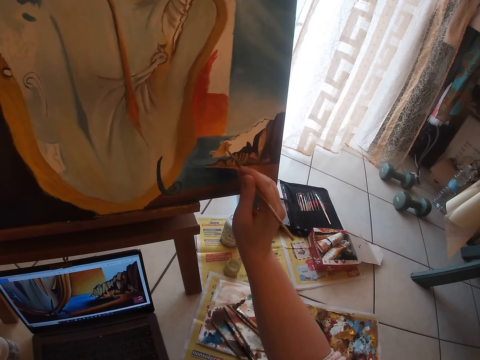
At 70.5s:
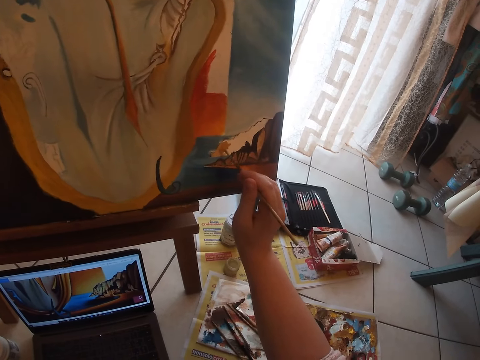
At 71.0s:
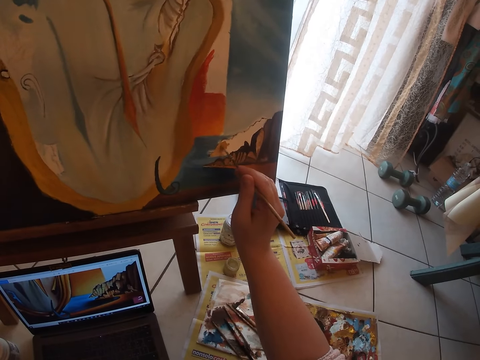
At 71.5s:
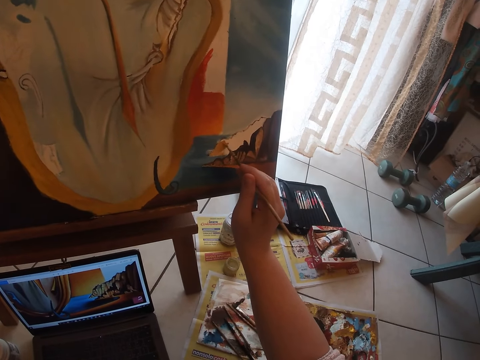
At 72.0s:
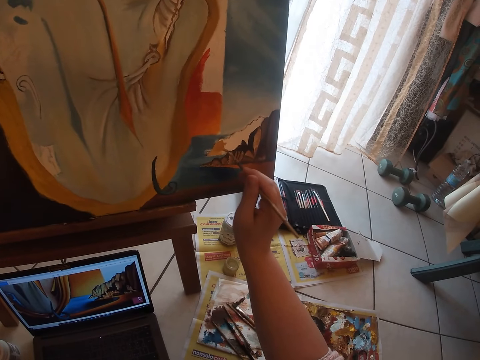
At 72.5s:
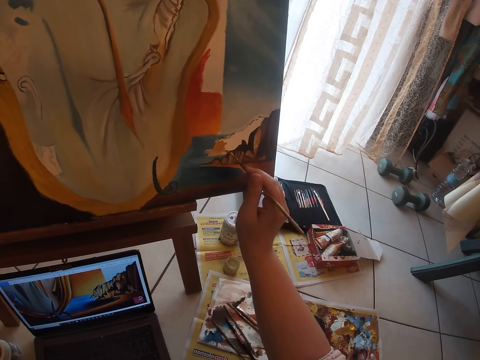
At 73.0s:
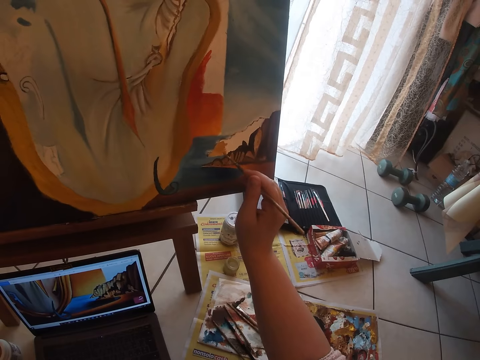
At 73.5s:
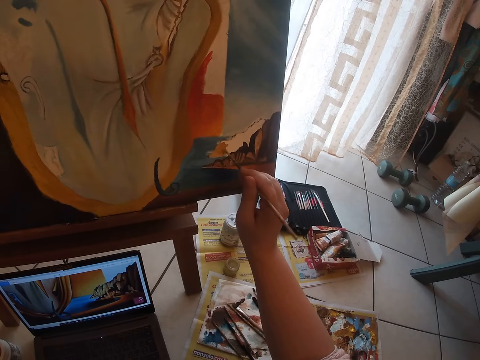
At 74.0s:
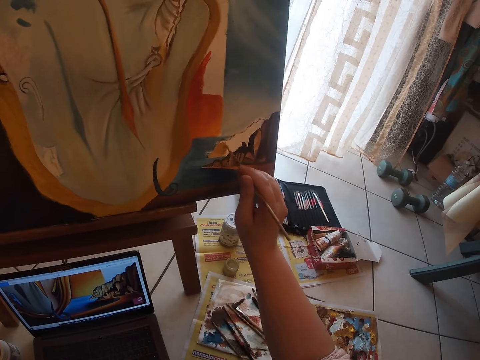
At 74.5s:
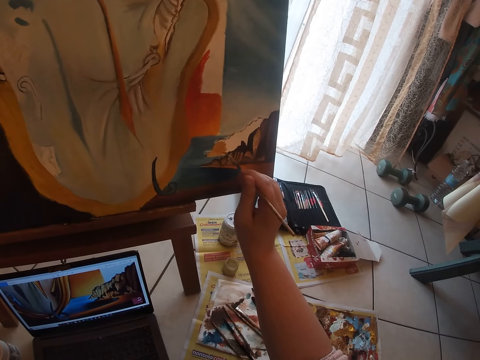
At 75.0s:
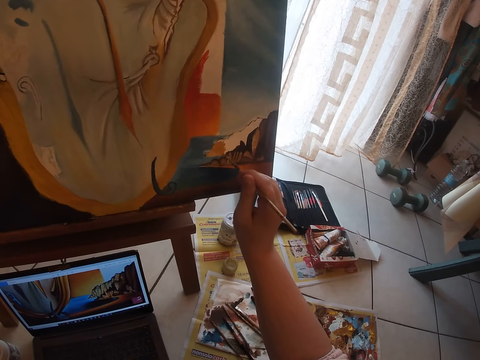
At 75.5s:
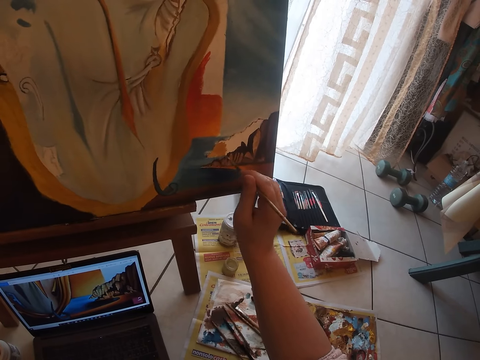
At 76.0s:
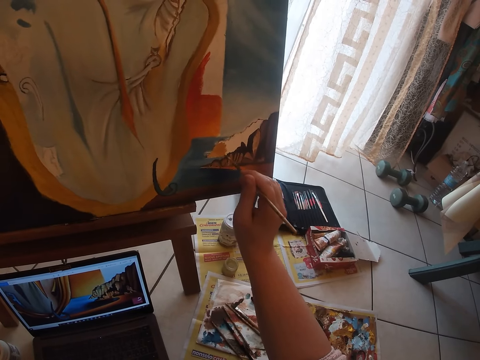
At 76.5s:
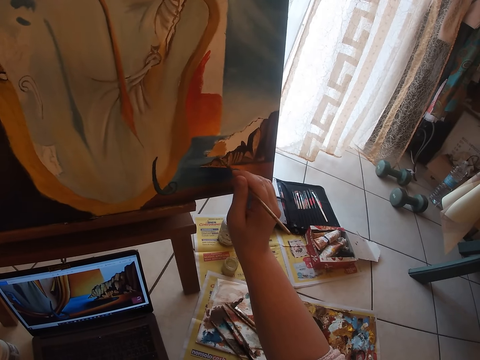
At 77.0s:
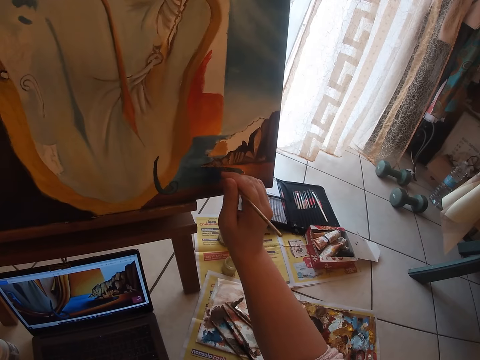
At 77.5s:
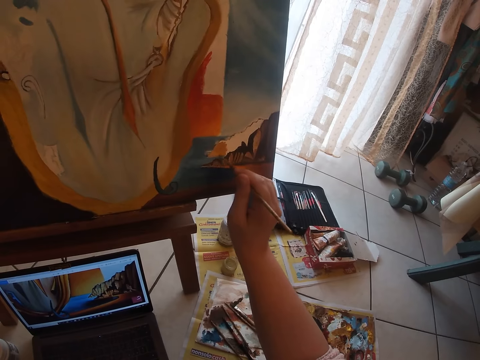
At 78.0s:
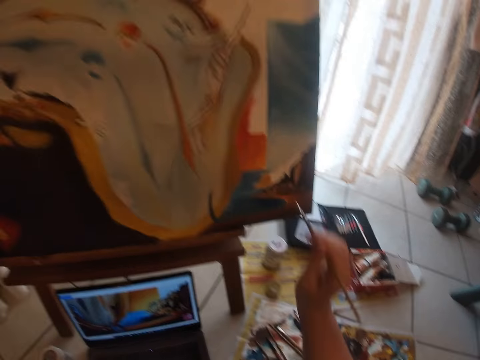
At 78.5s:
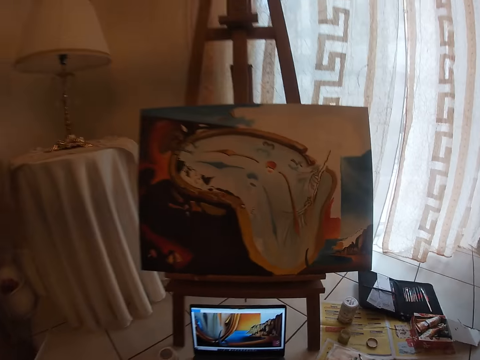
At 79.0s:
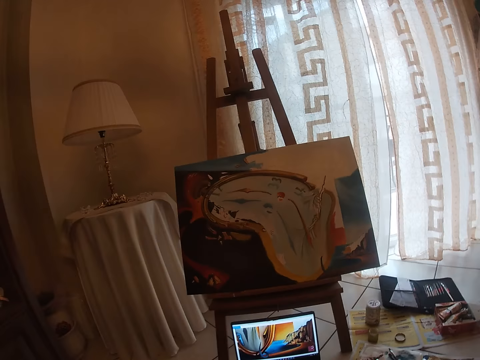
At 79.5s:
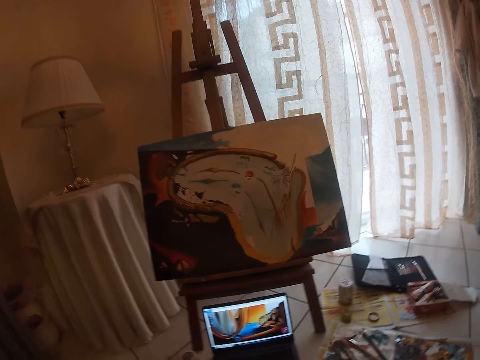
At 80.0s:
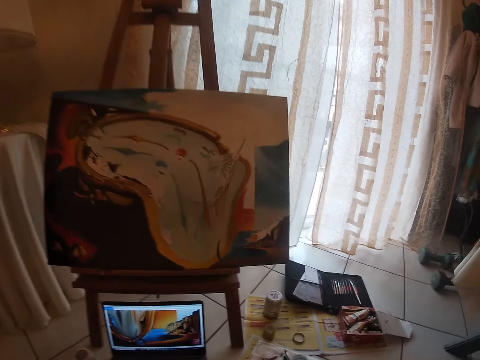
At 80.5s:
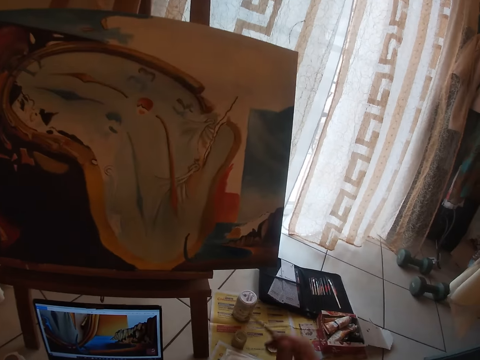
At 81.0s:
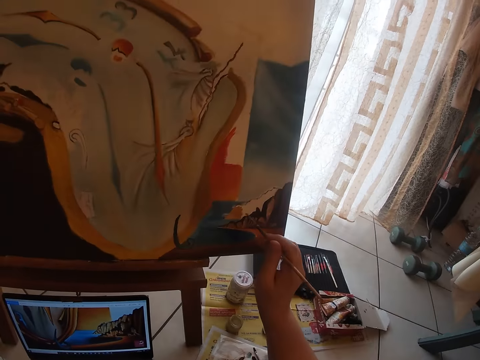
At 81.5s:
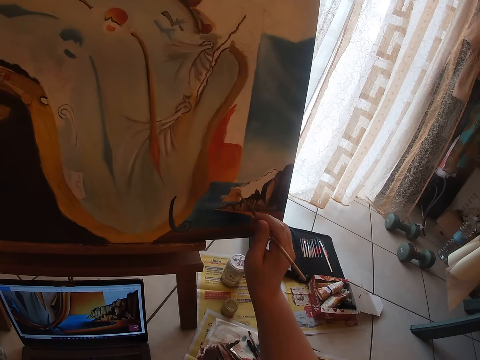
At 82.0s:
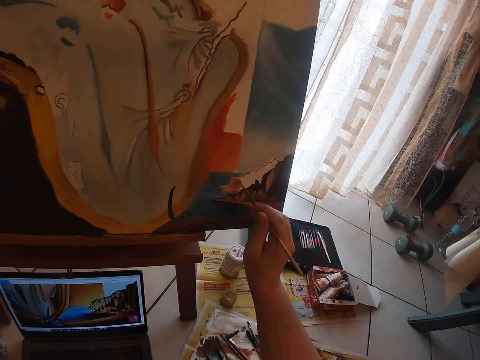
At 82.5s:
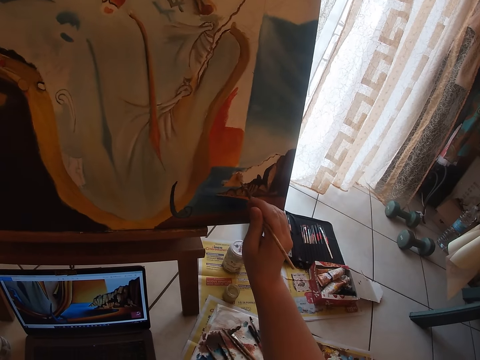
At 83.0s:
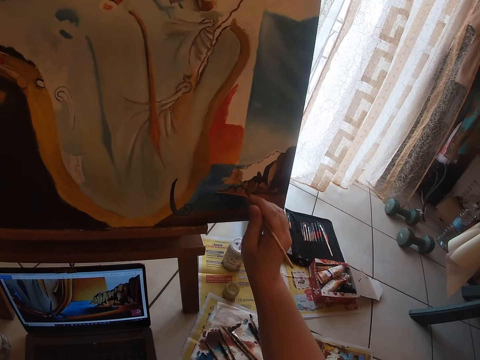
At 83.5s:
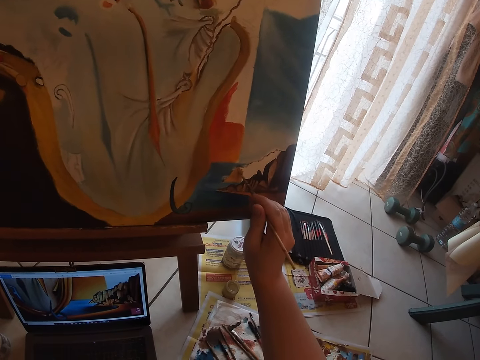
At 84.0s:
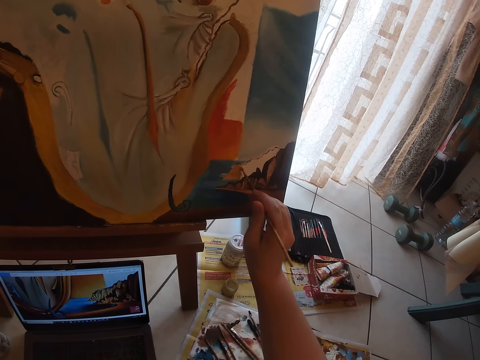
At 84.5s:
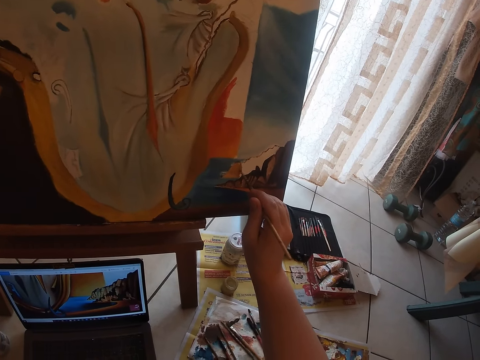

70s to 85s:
The camera wearer pauses painting the paint board. They resume painting the paint board.

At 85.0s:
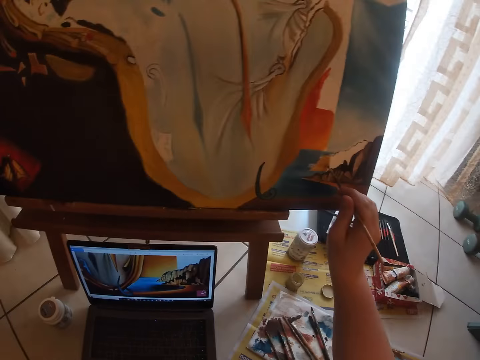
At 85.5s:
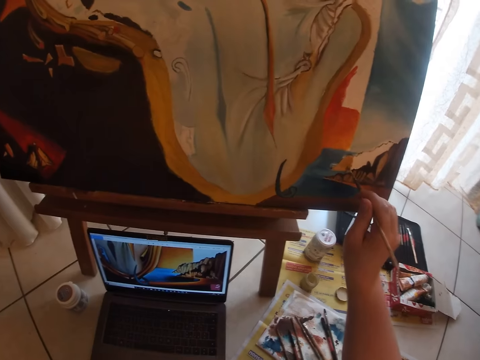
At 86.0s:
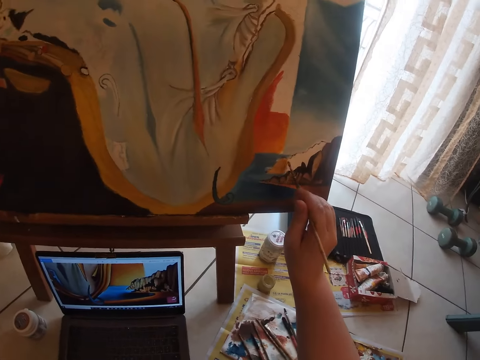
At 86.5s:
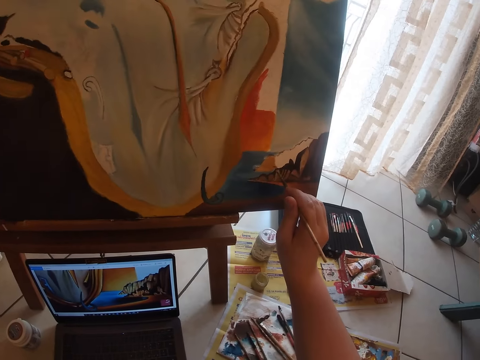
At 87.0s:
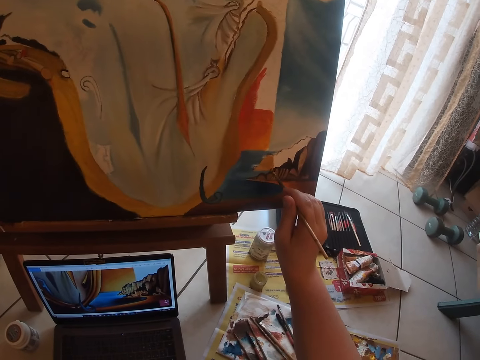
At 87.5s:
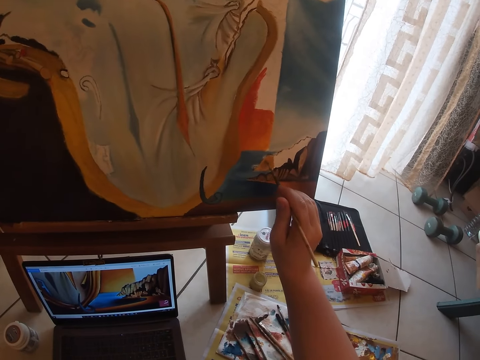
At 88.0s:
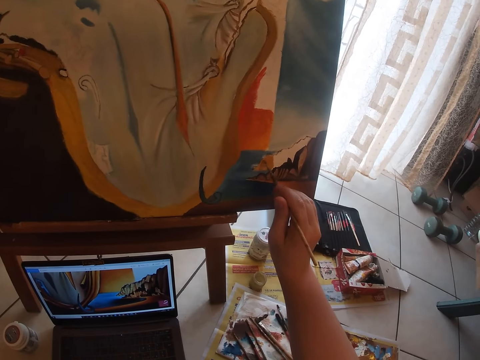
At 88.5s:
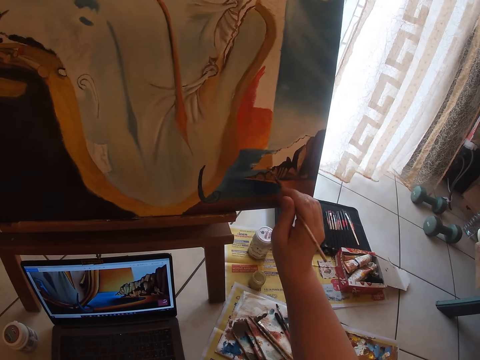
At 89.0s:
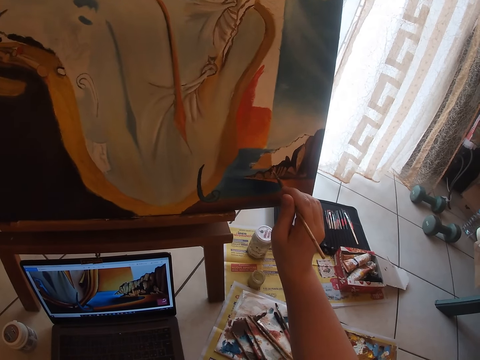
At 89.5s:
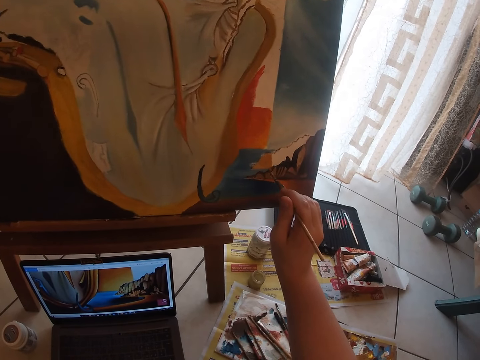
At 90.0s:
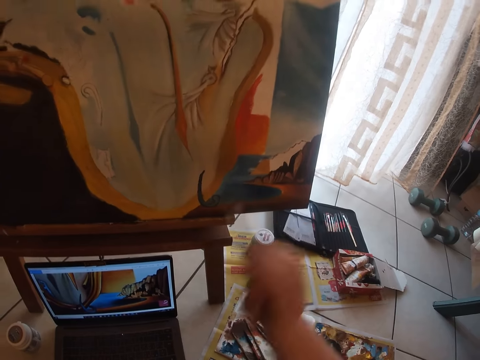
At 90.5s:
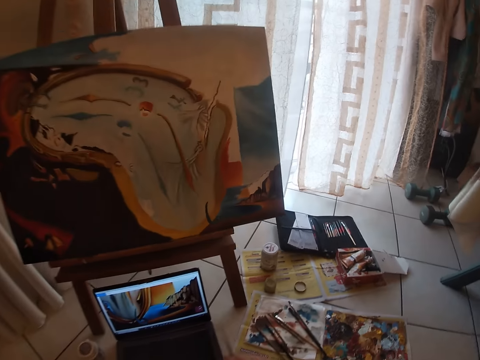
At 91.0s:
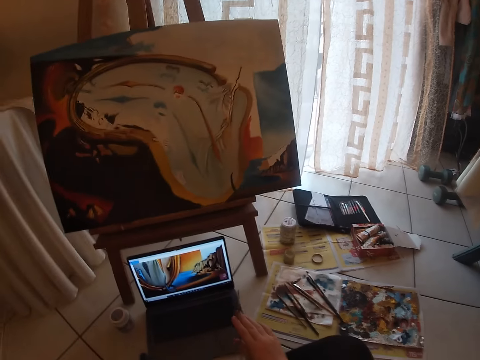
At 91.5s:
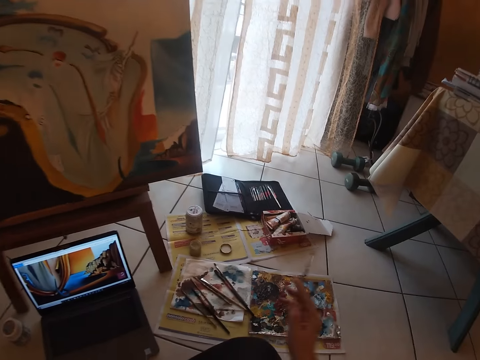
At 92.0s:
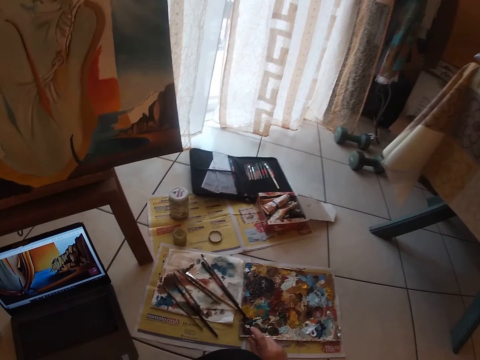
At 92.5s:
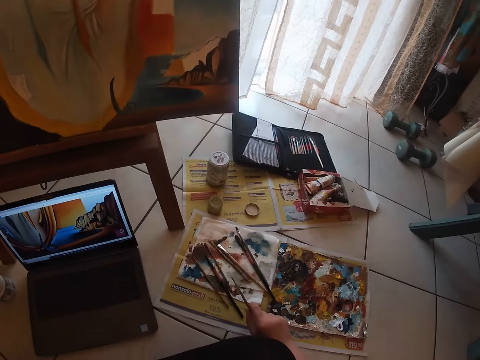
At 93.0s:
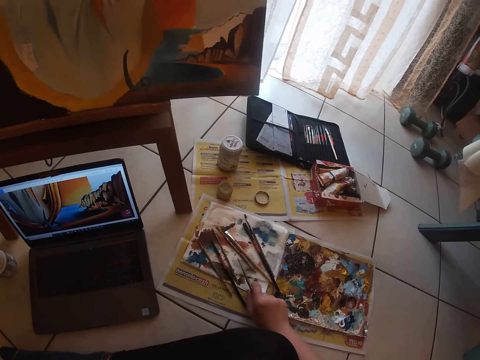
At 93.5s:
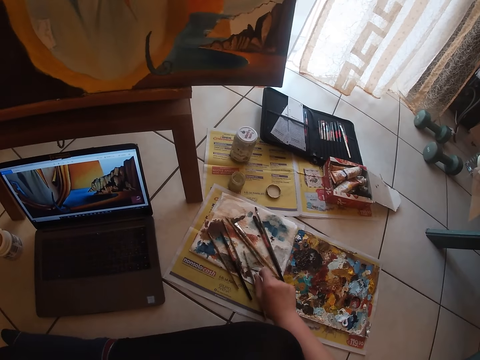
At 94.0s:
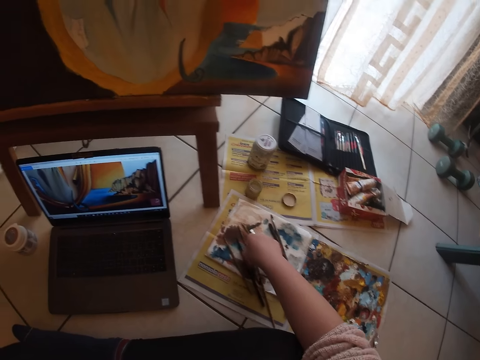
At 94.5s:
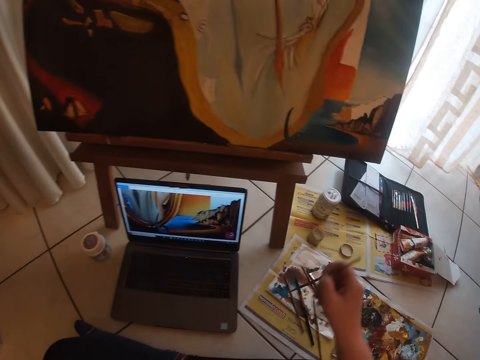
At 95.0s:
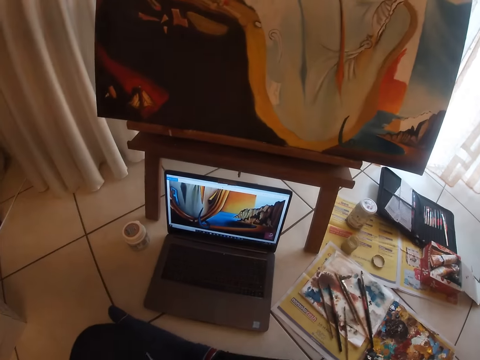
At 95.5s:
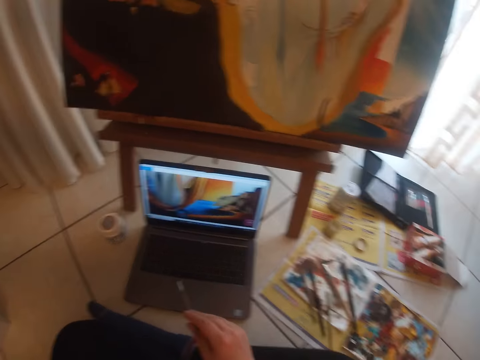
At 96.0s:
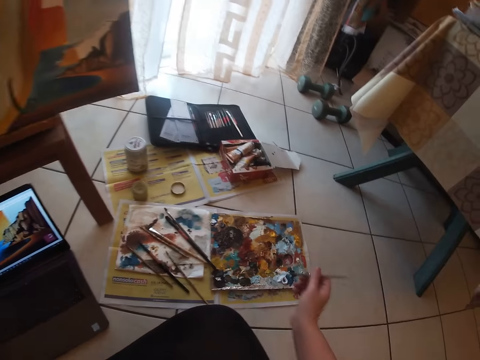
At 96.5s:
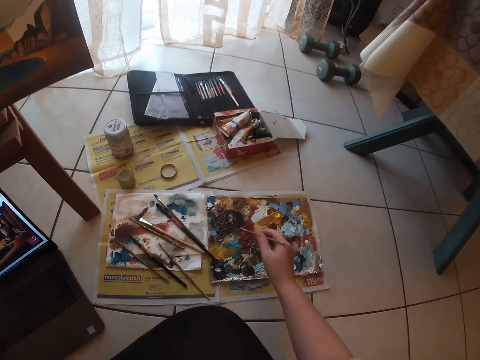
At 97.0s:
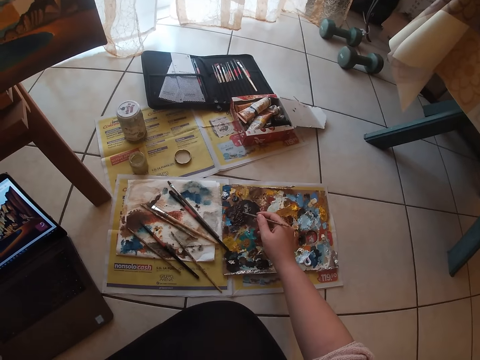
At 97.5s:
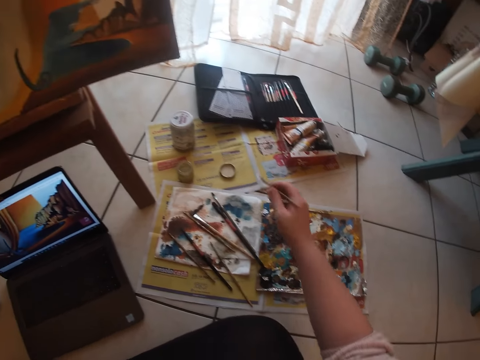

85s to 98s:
The camera wearer pauses painting the paint board. They drop the paint brush. They pick up the paint brush. They dab the paint brush on the paint palette.
